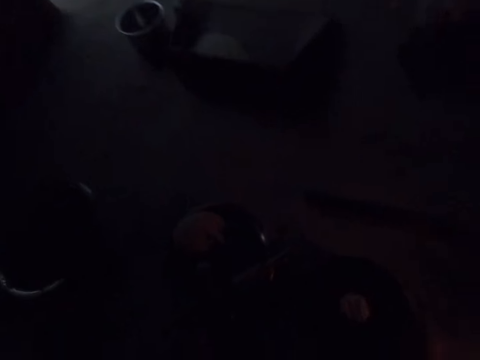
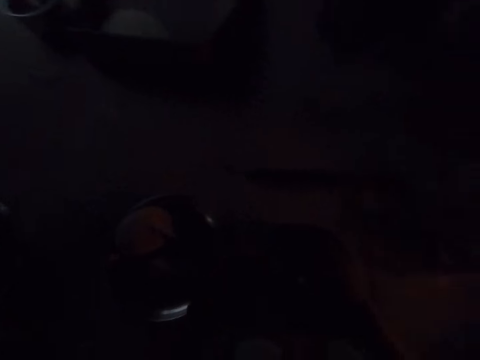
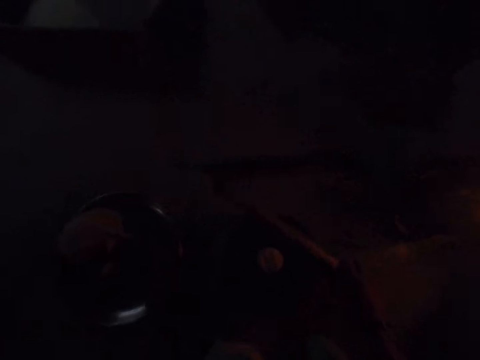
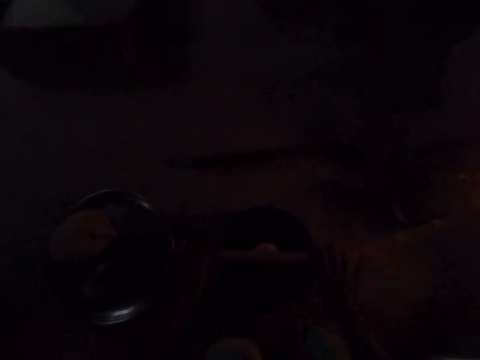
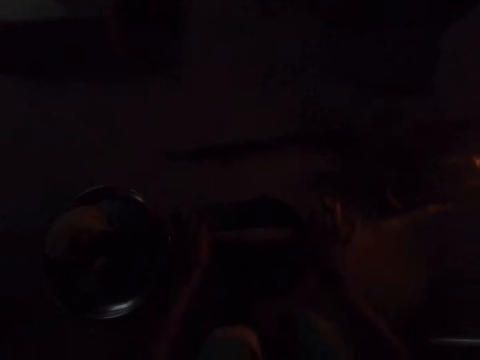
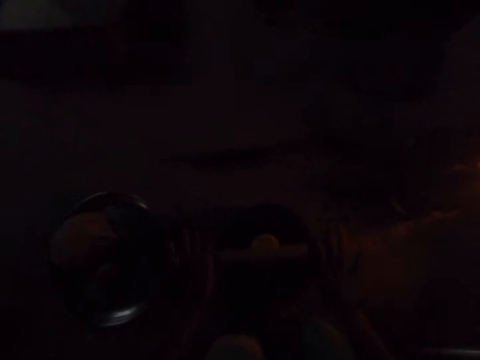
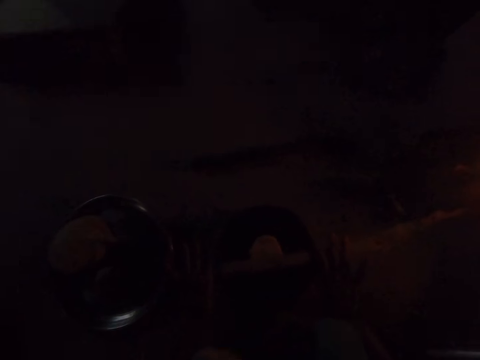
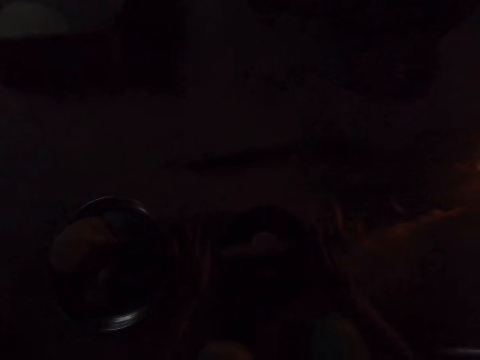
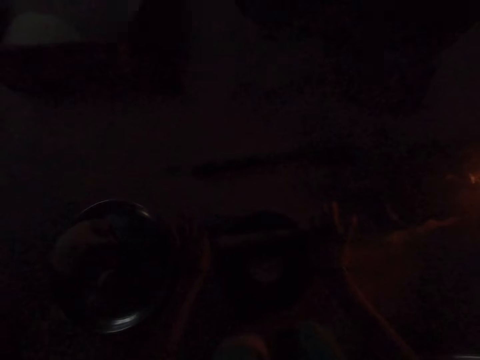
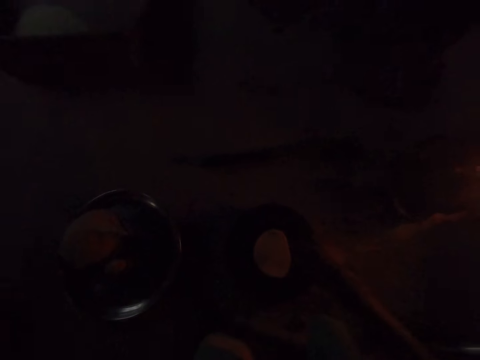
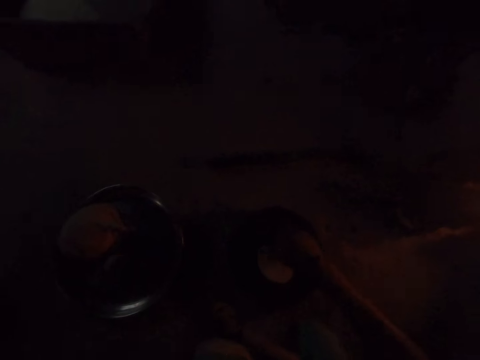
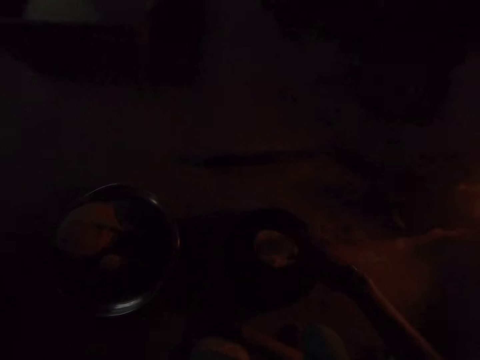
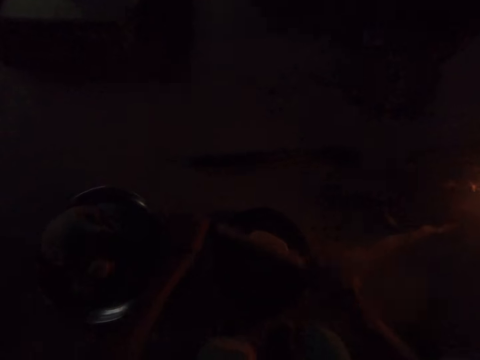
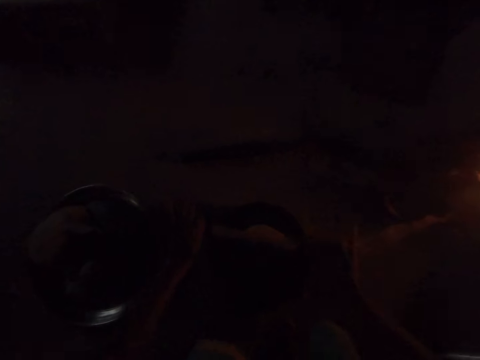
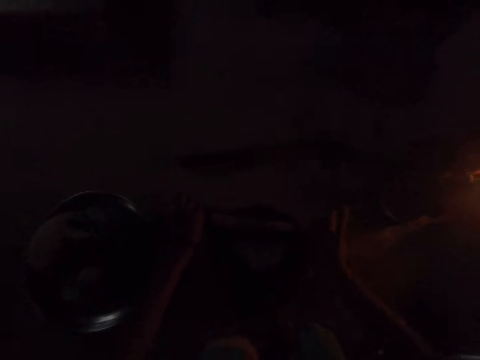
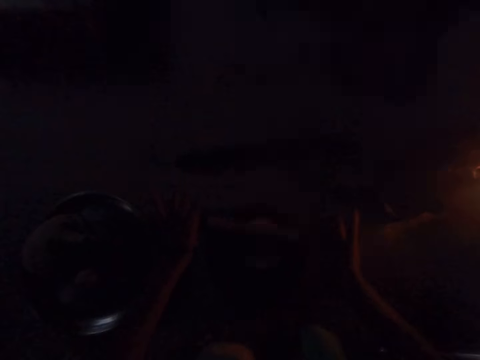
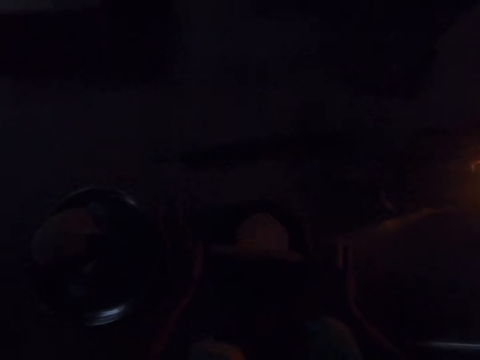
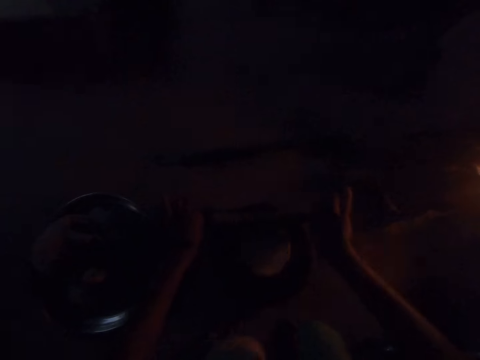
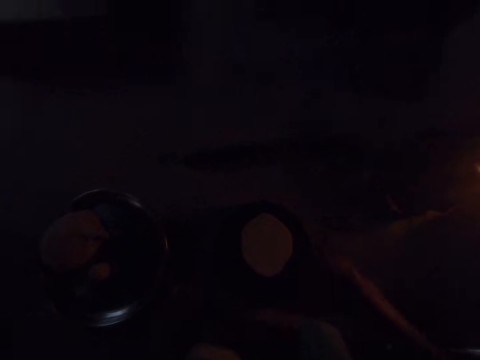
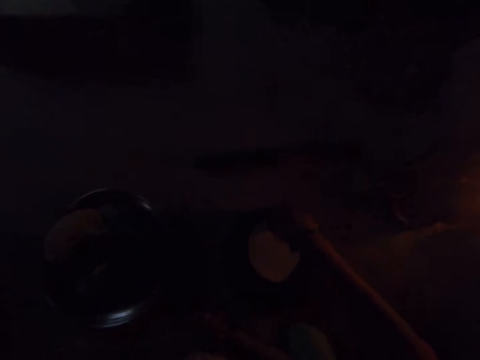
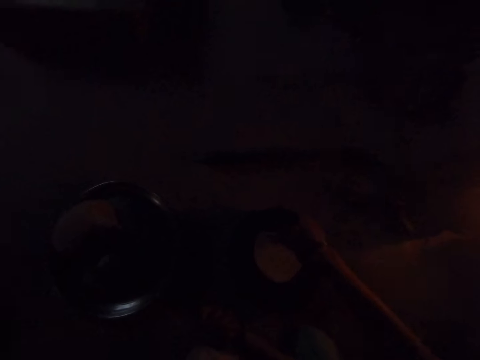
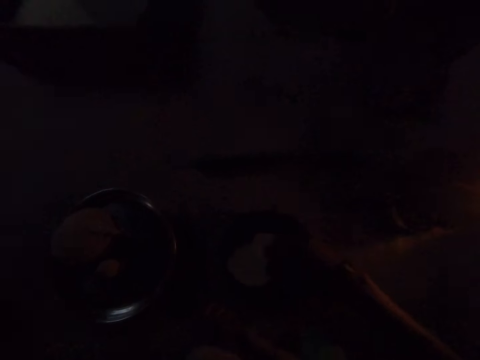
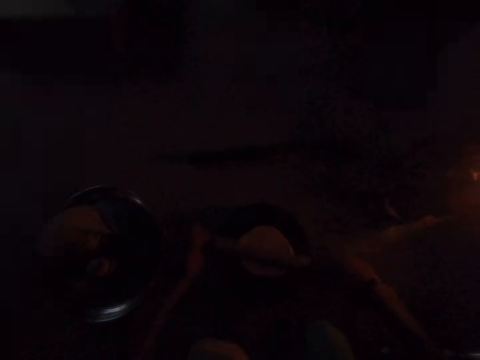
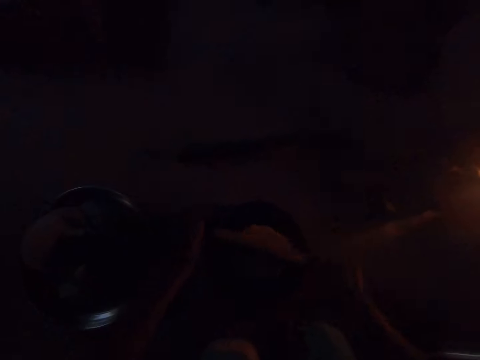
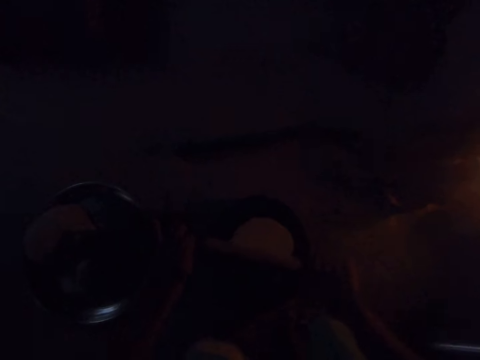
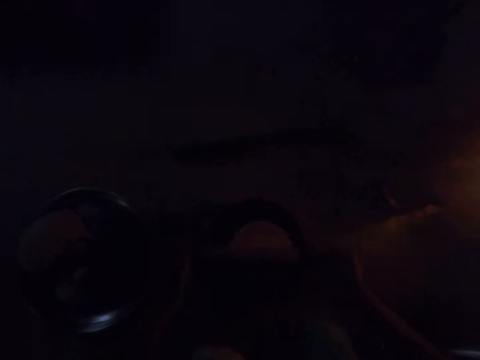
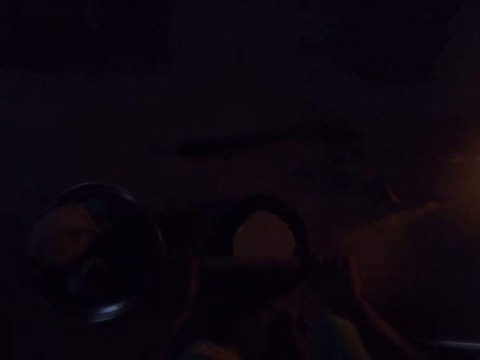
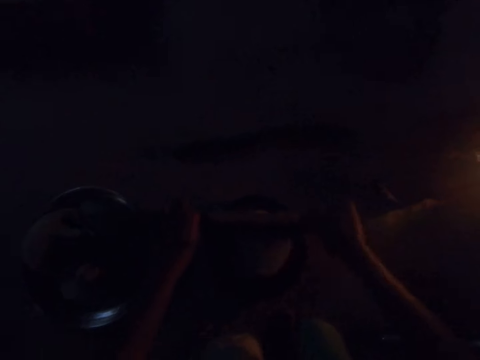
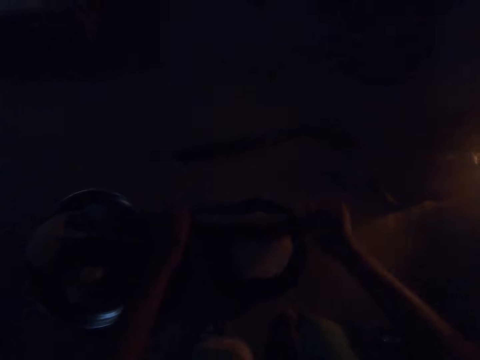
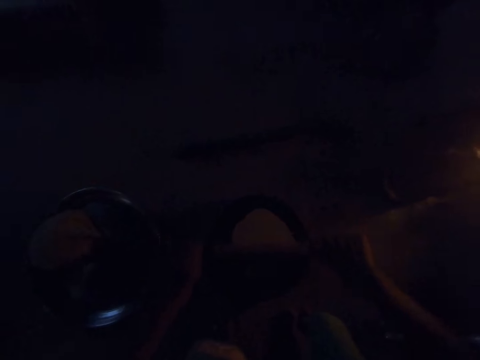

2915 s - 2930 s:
The camera wearer takes a rolling pin. They flatten dough. They turn the dough. They flatten the dough. They roll the roti. They turn the dough. They flatten the dough.

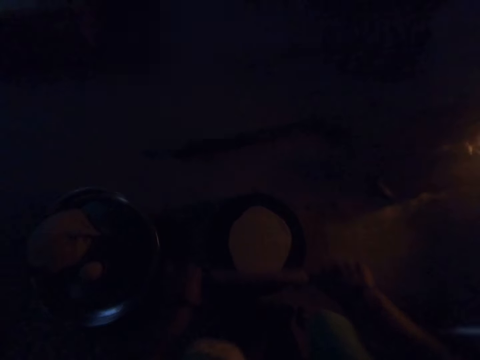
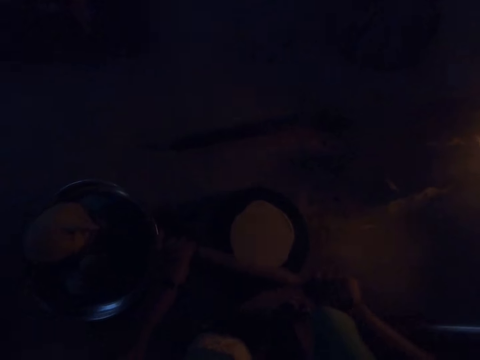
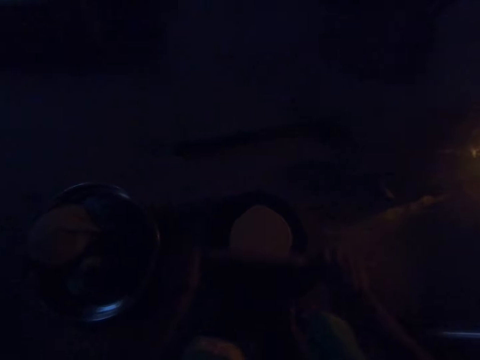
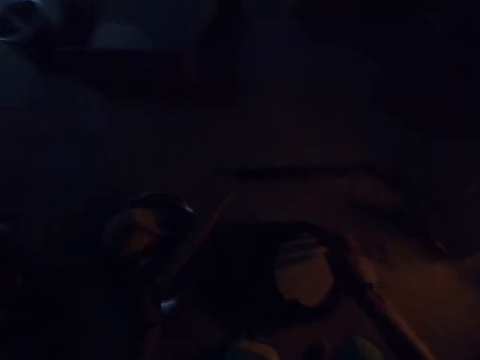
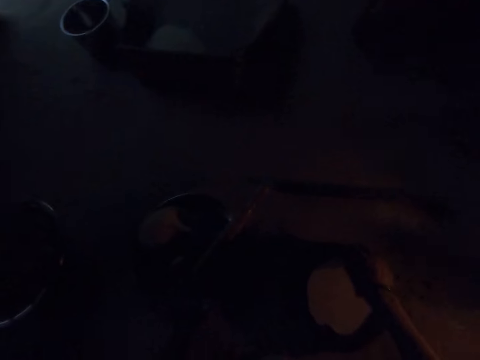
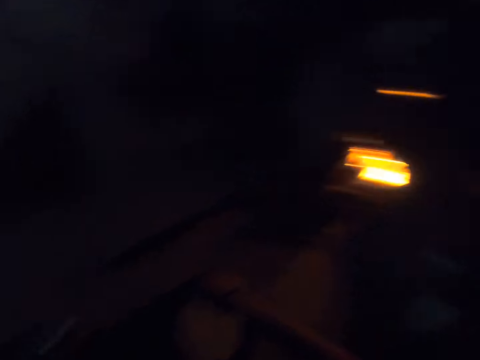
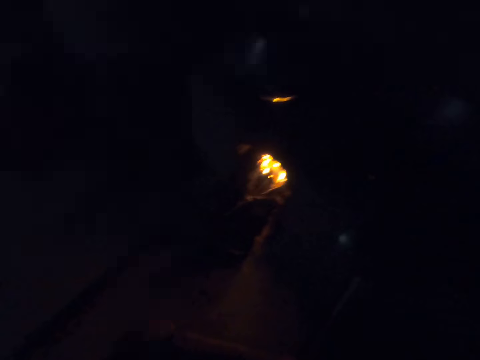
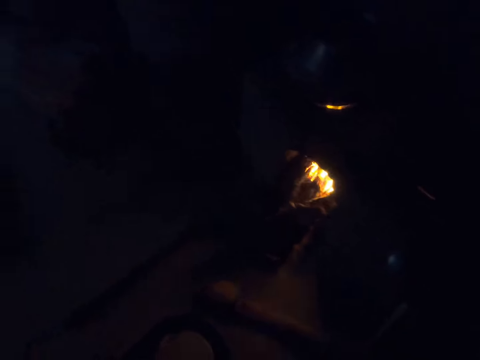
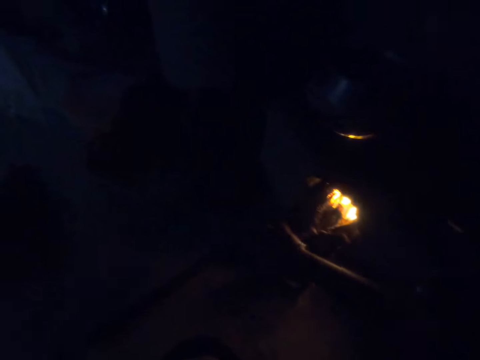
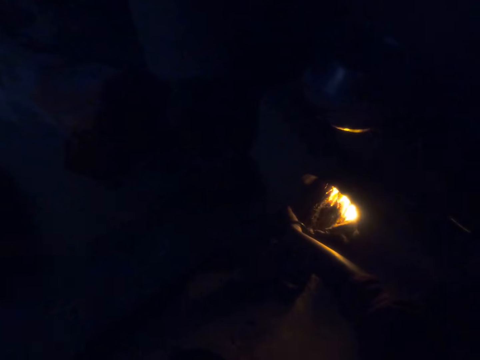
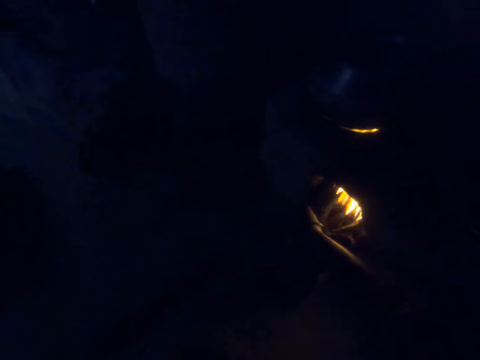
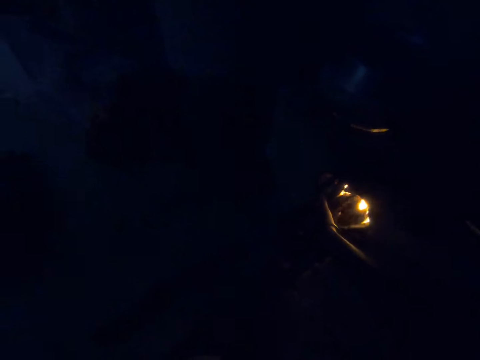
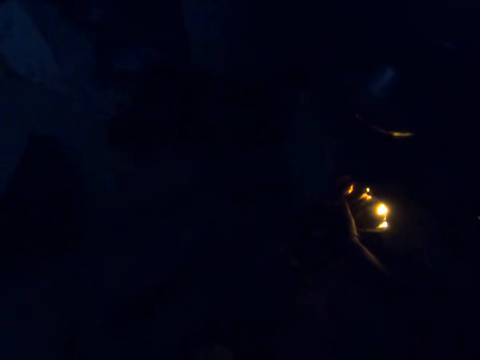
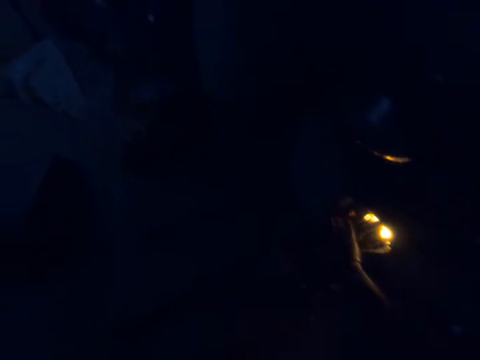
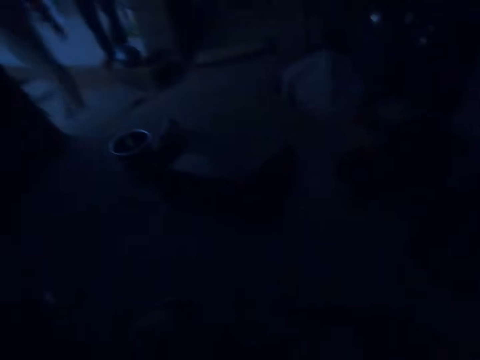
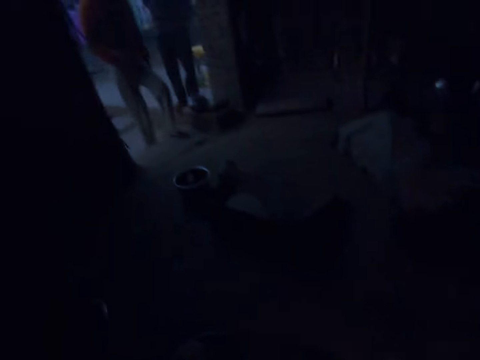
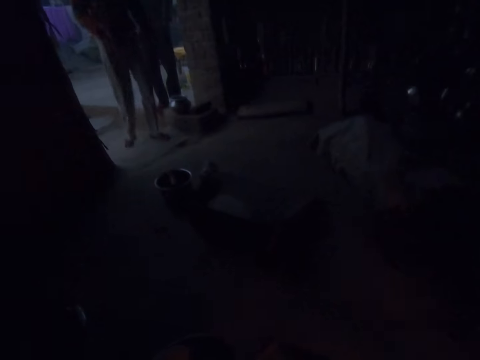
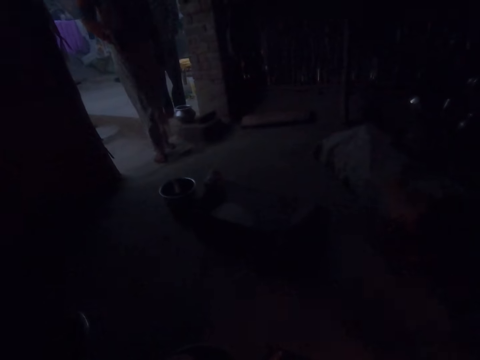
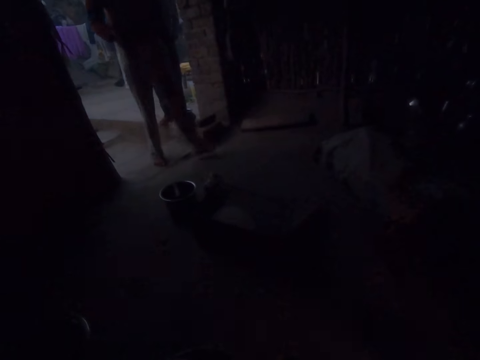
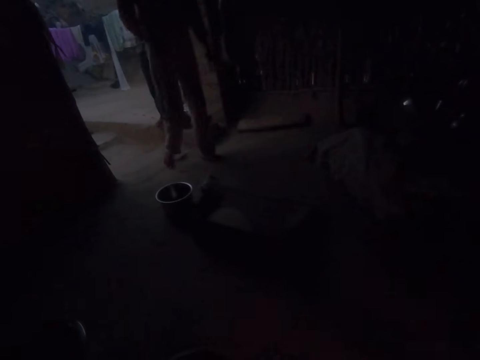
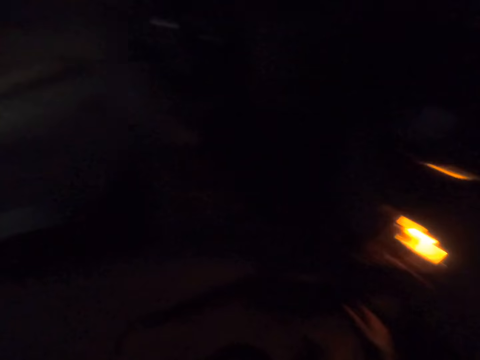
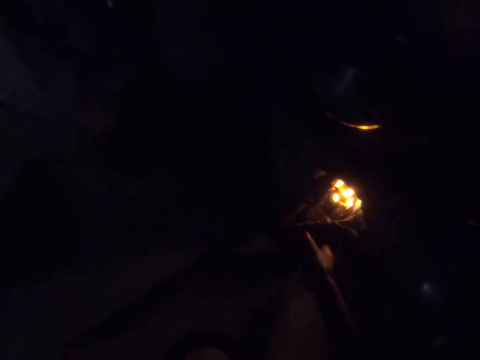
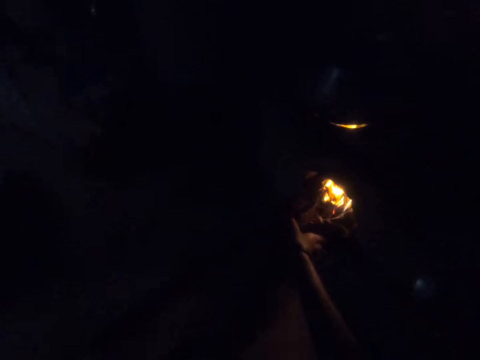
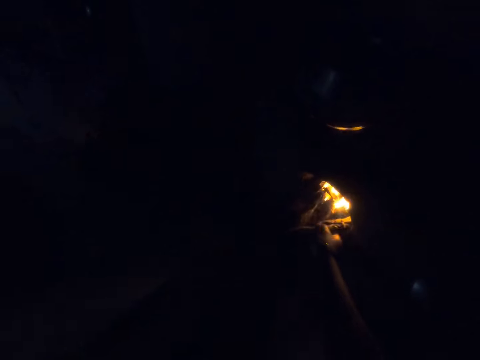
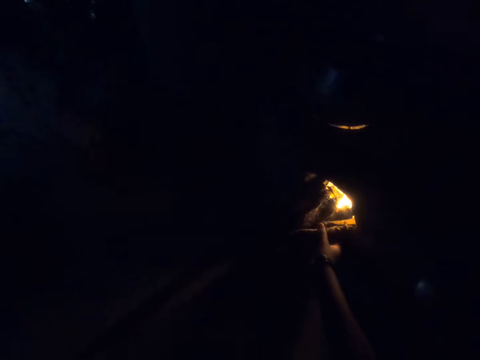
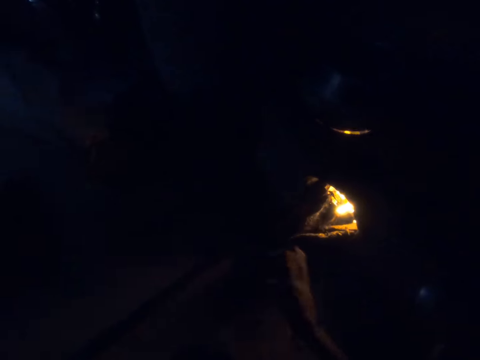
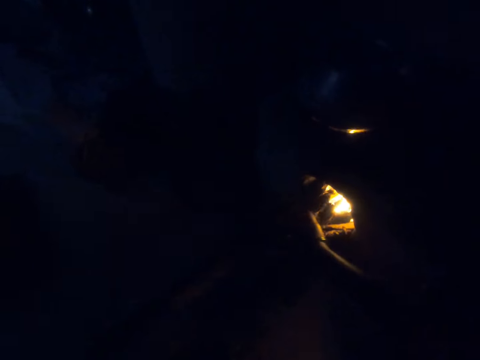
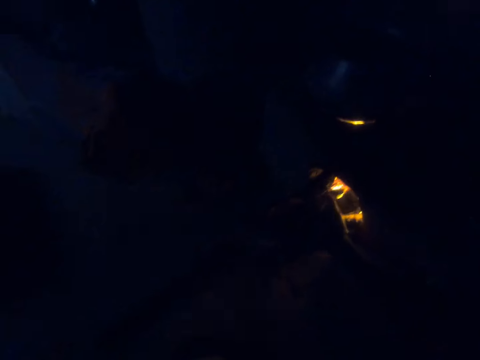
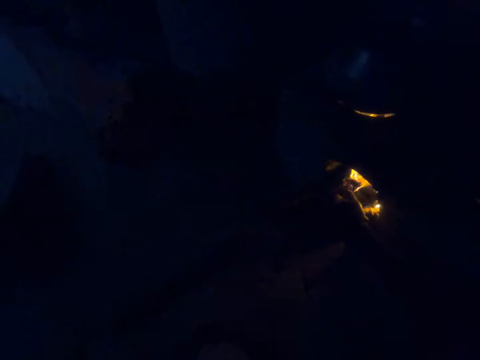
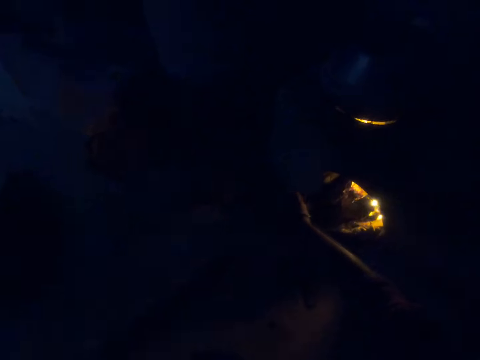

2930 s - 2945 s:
The camera wearer puts a rolling pin on the tray. They turn to the fire. They move firewood in the fire. They look at the colleagues. A man walks in the kitchen. The camera wearer moves the firewood in the fire.
